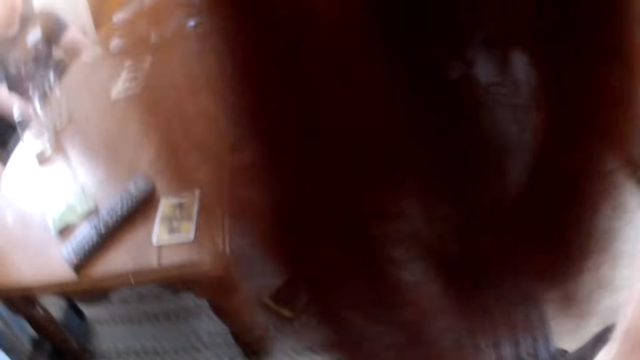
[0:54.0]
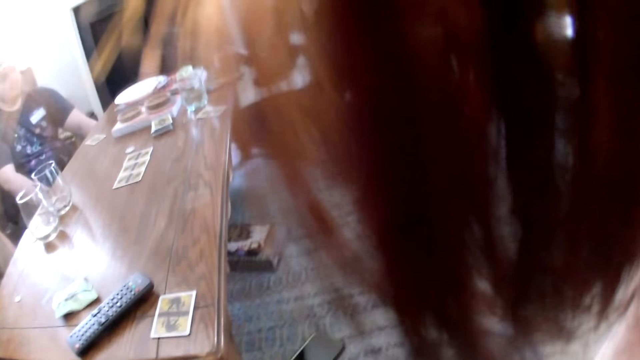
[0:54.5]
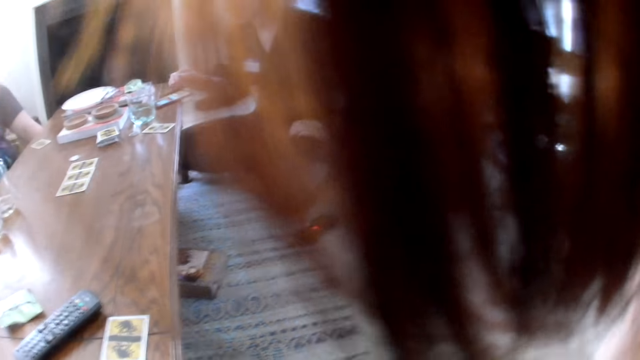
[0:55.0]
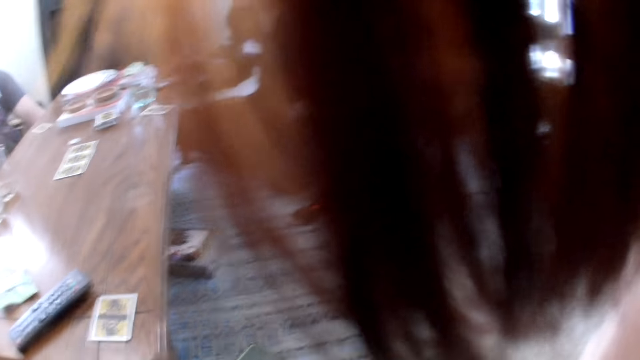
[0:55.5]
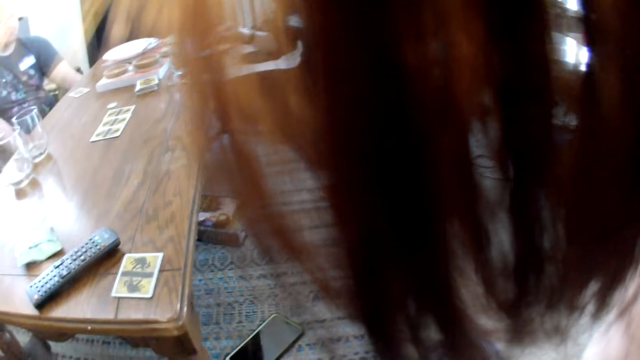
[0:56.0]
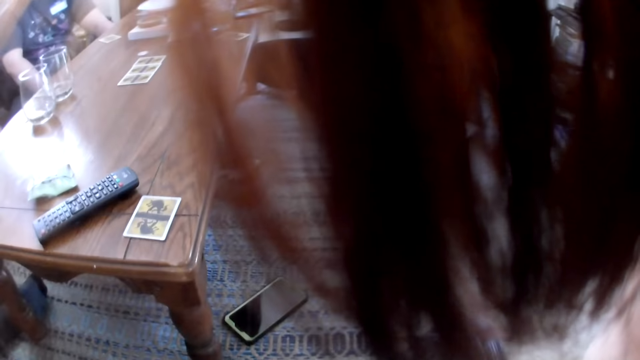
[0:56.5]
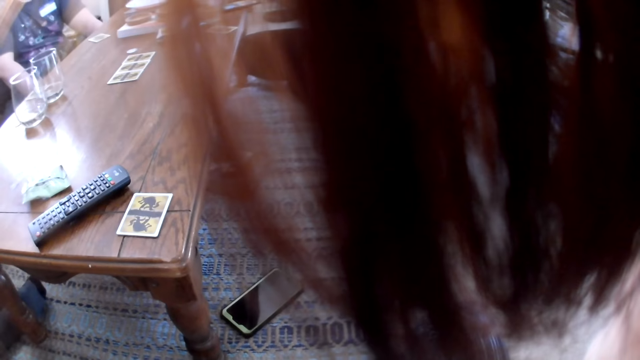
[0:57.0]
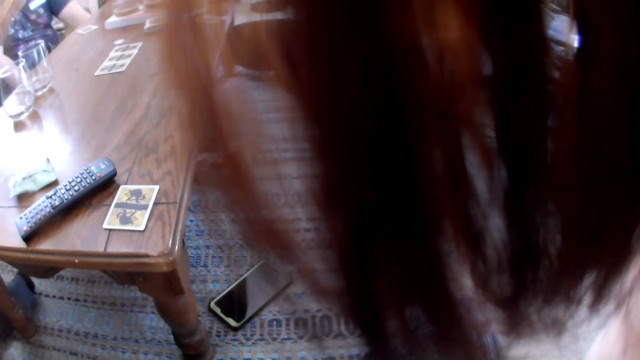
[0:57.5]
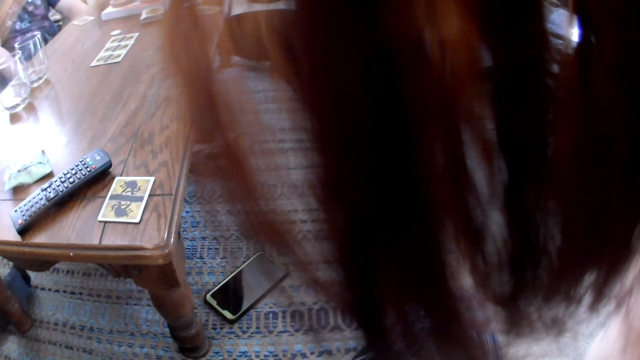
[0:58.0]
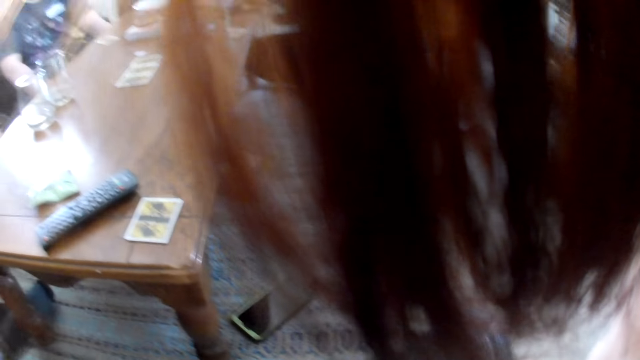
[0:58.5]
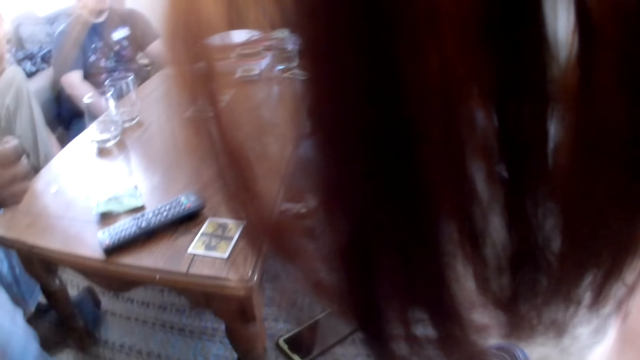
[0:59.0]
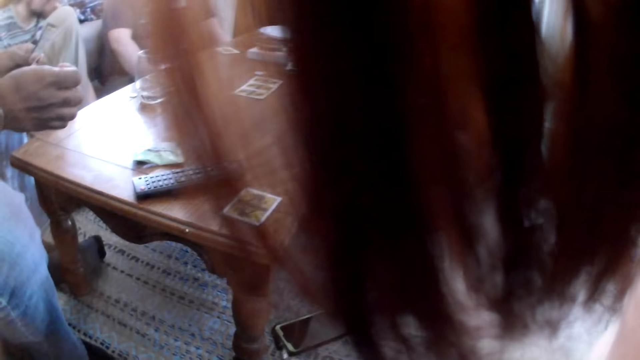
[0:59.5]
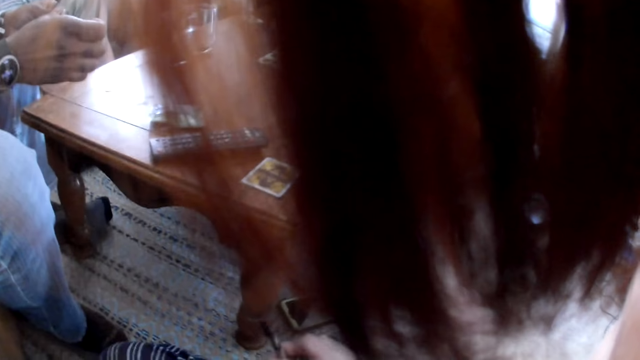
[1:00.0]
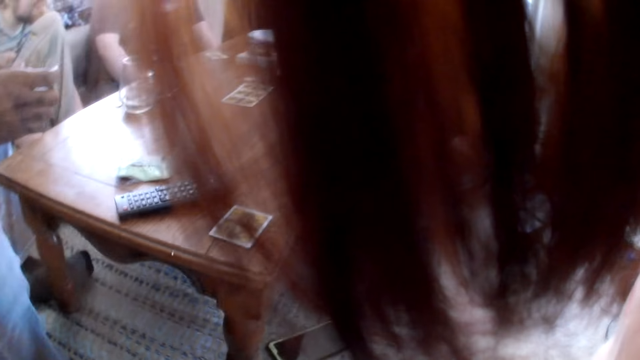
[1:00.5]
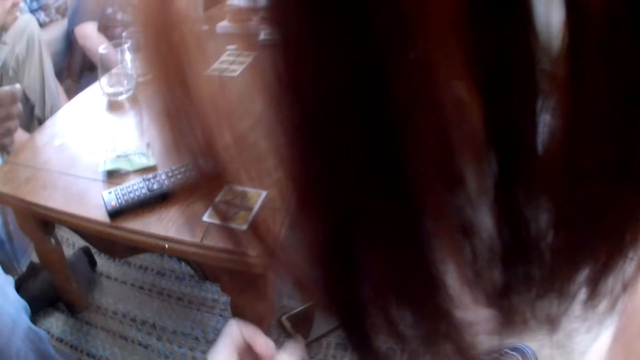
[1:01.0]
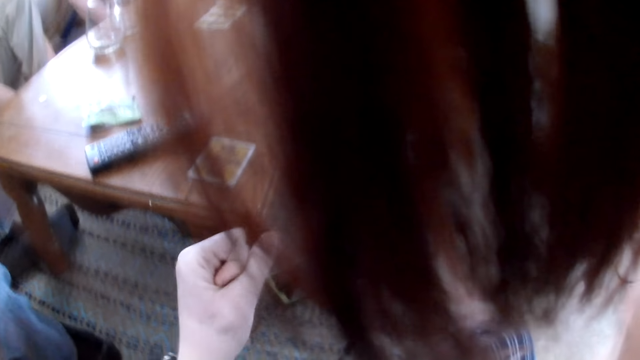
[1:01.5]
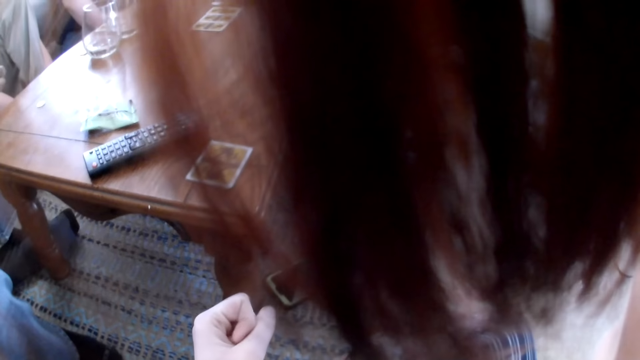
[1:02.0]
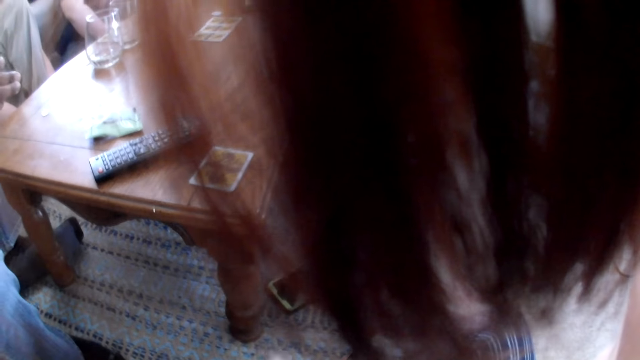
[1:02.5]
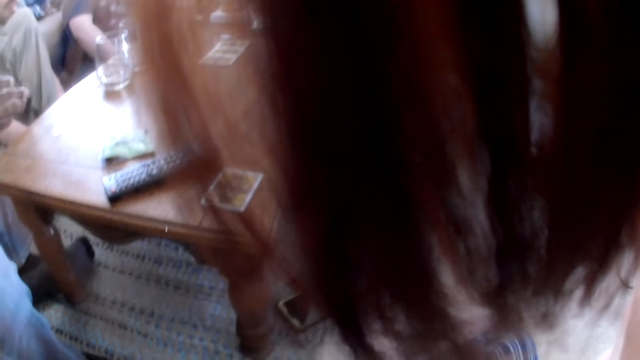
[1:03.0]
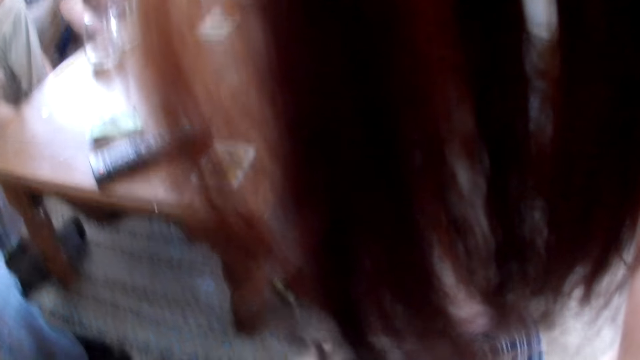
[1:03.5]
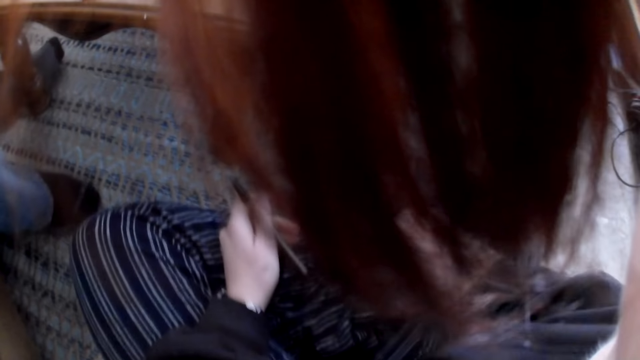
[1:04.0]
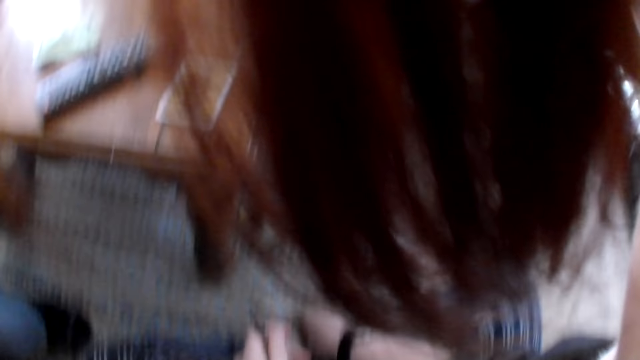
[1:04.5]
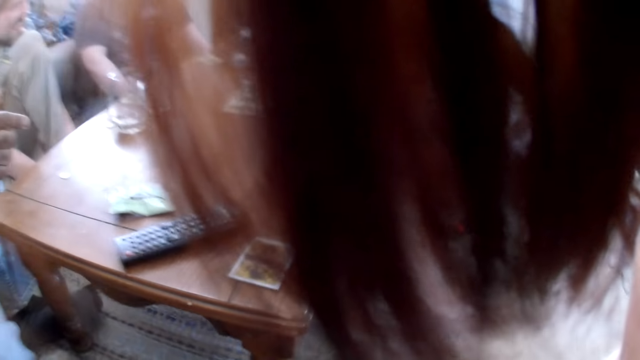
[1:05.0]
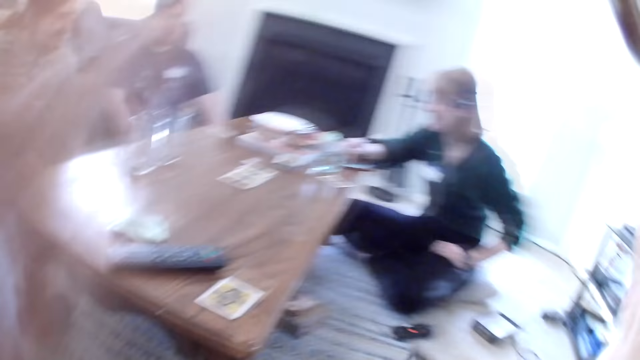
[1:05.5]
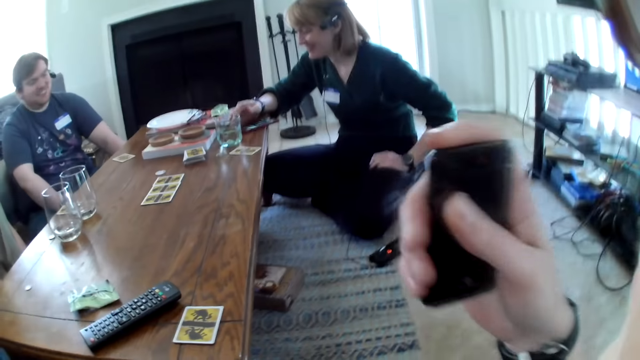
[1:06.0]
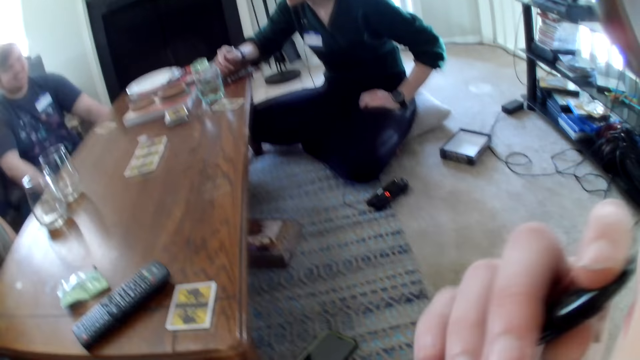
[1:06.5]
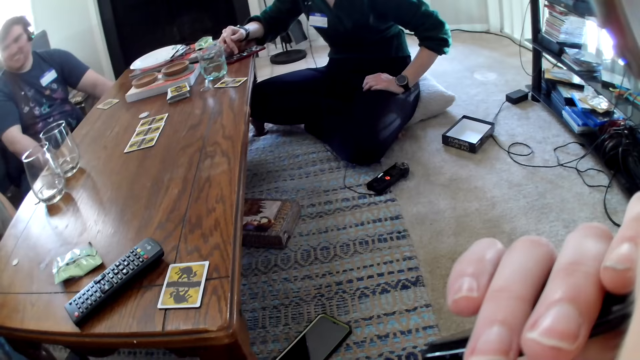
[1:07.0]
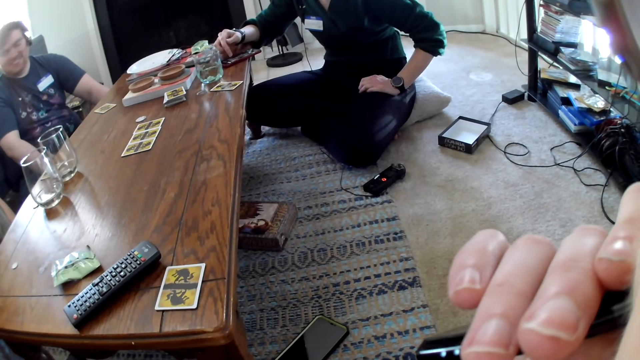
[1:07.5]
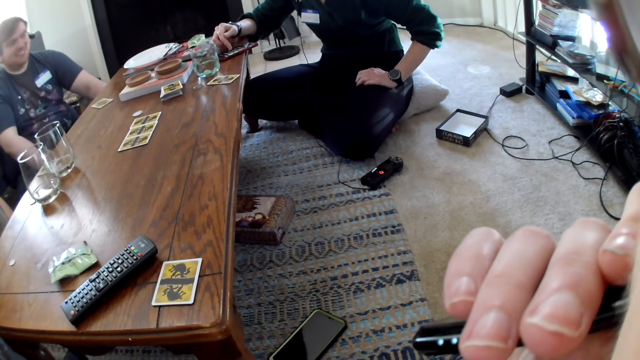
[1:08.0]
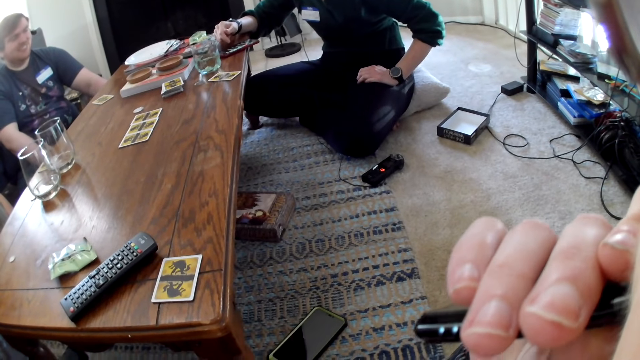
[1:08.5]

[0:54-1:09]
A woman operates a phone on the table with her right hand. A man sits next to the table. The woman sits next to the table. Another man sits next to the camera wearer. A third man sits next to the first man. The camera wearer folds her hand. She holds an electric cigarette in her hand. The third man sits next to the first man. The first man sits next to the third man. The woman operates her phone. The camera wearer puts the vaporizer in her mouth with her right hand. She smokes the electric cigarette.

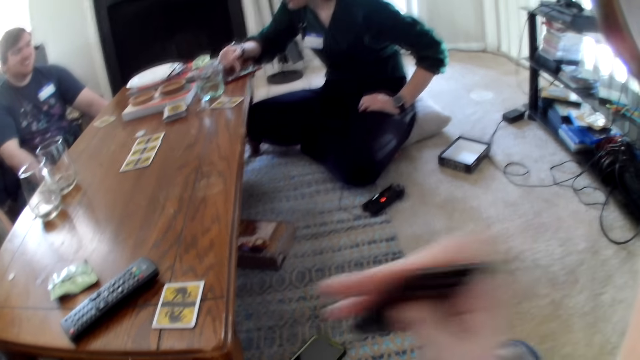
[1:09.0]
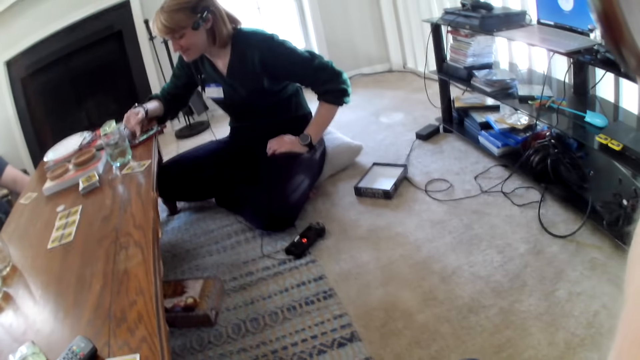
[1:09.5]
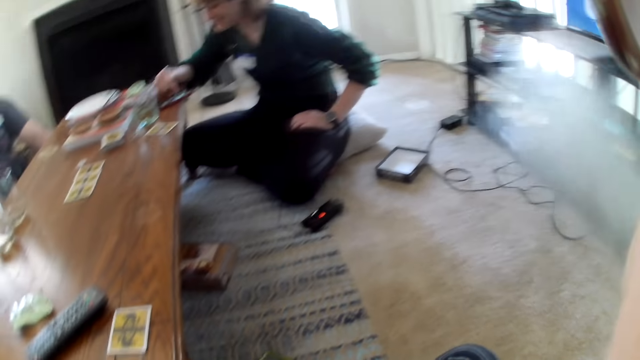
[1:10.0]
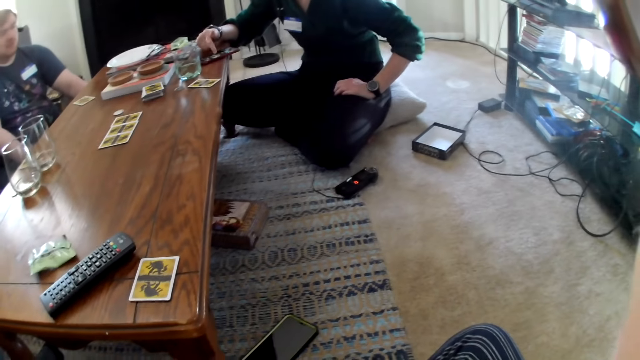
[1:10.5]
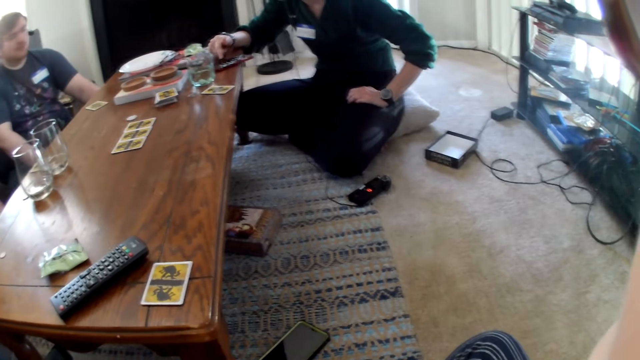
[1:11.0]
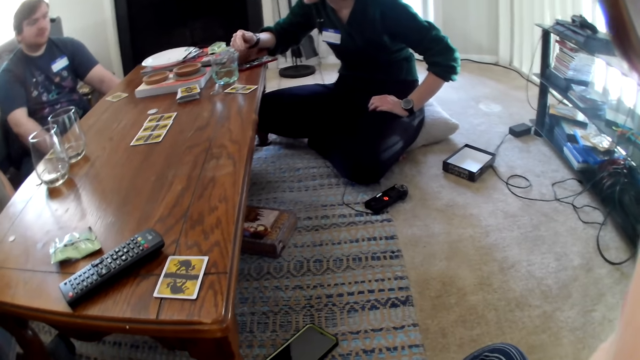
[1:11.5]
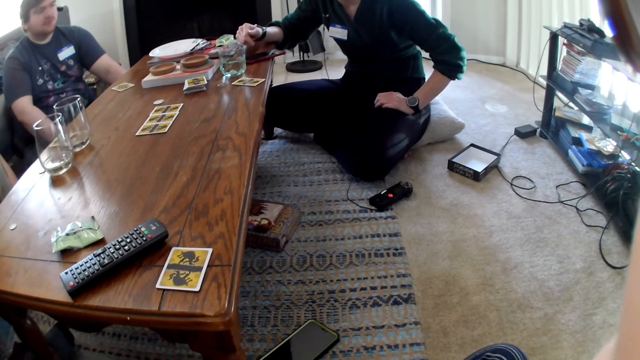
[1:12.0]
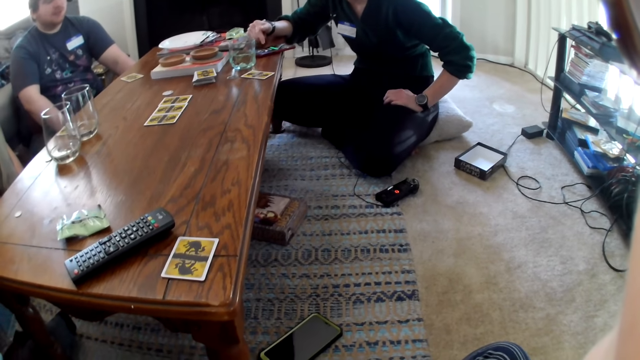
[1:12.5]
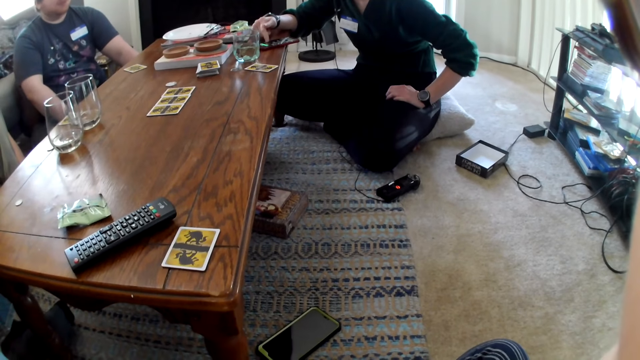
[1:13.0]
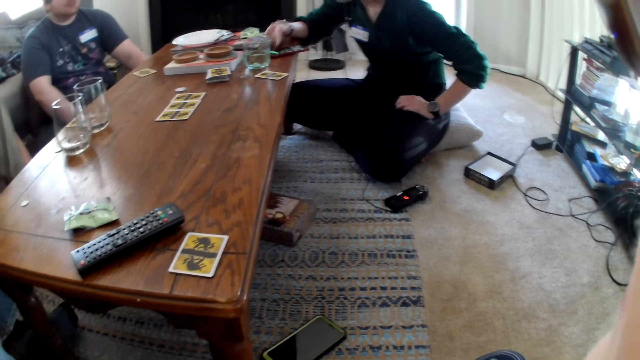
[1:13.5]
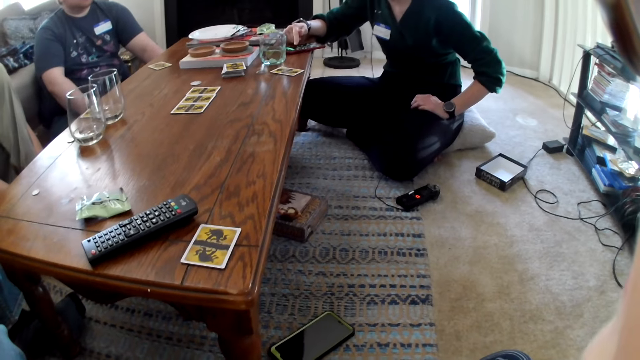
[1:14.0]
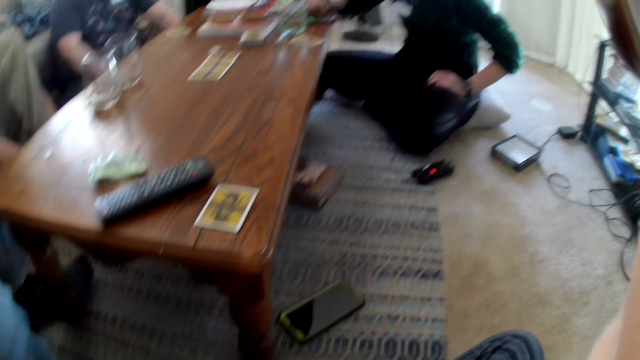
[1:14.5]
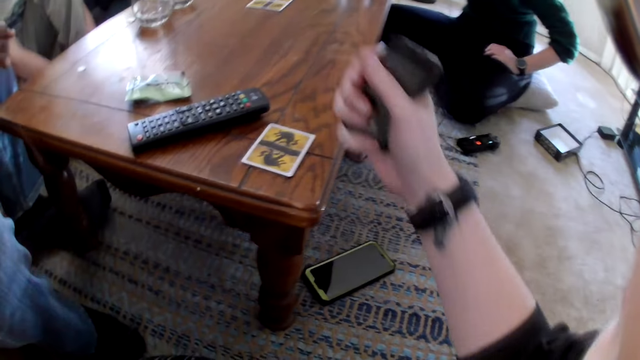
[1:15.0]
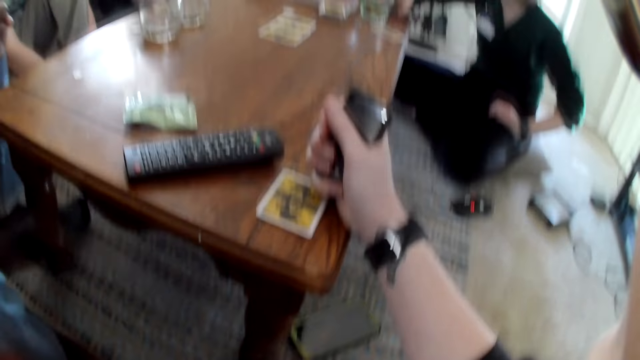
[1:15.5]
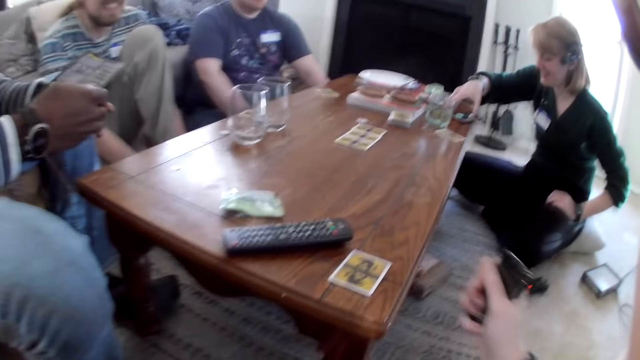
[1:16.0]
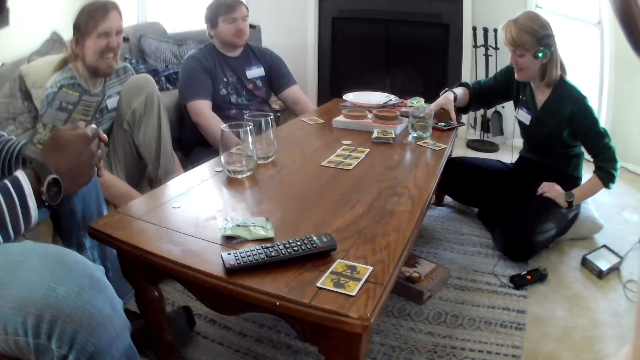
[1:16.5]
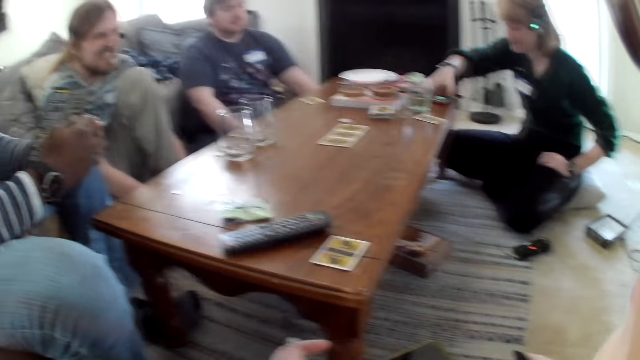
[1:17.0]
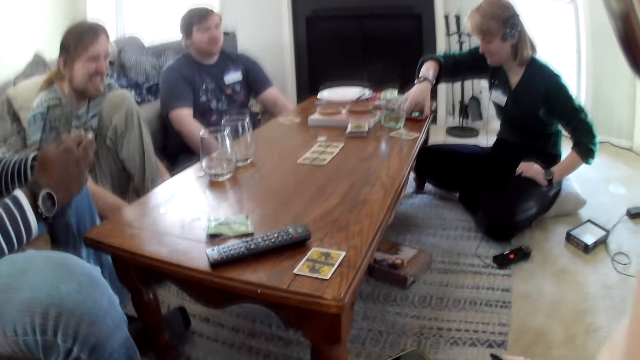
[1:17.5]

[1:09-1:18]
A man sits next to the table. The camera wearer hits her right hand on the table. She puts her hand on the table. Another man holds a paper in his hands. A third man sits next to the first man.
